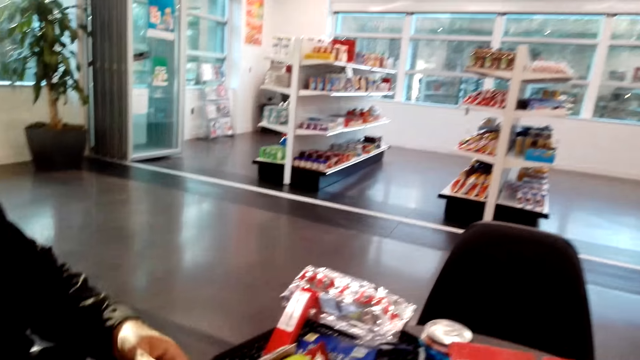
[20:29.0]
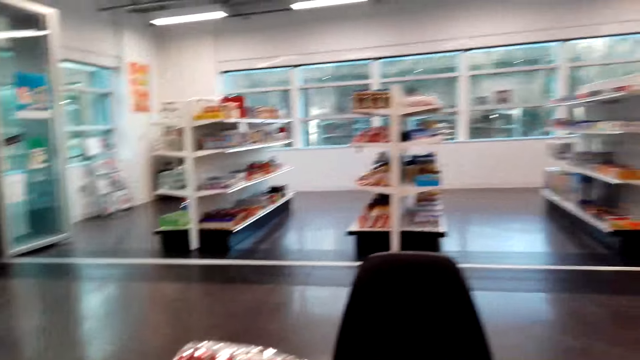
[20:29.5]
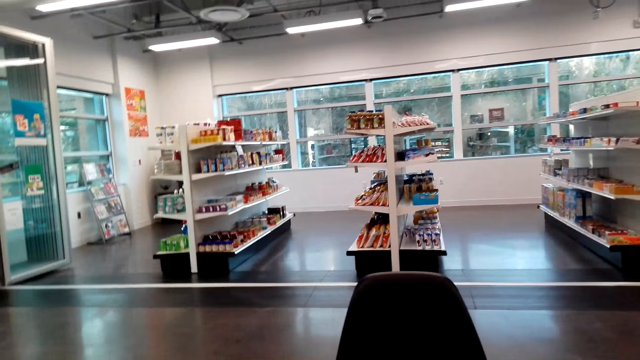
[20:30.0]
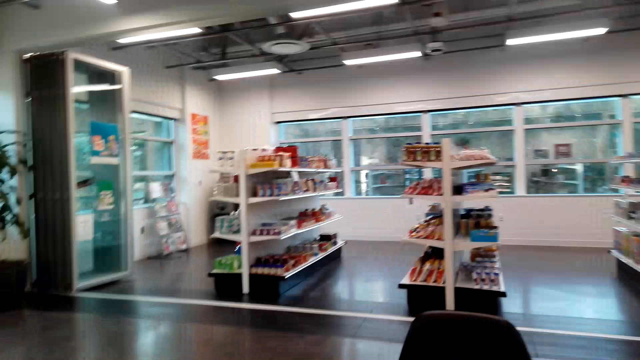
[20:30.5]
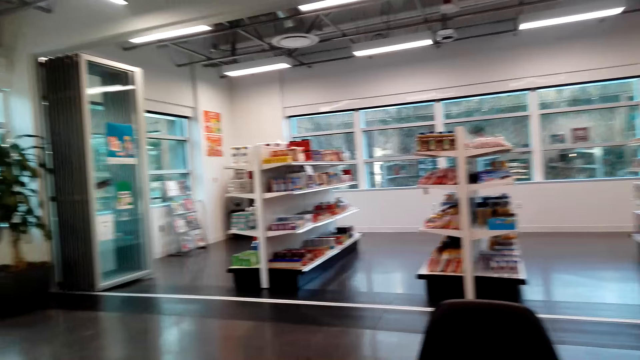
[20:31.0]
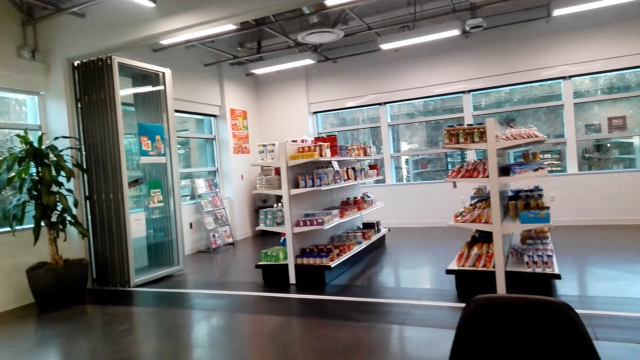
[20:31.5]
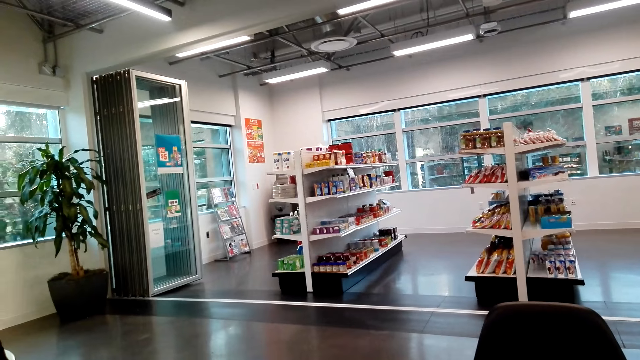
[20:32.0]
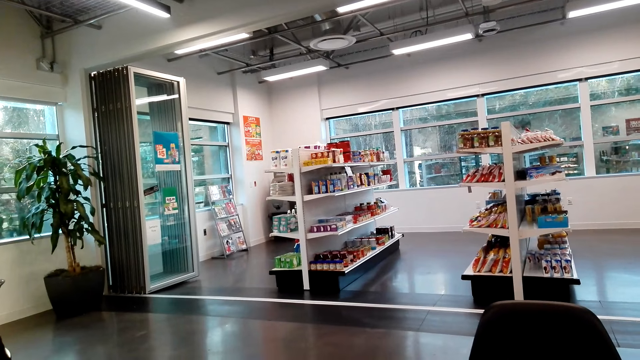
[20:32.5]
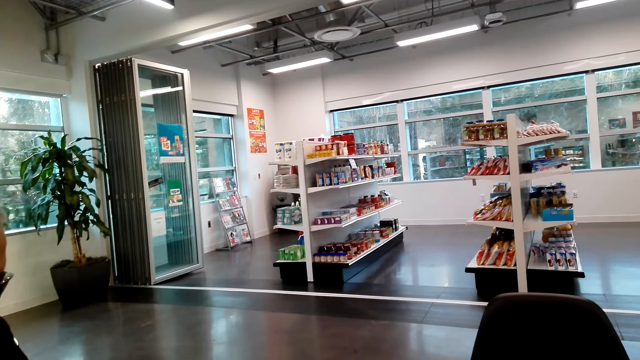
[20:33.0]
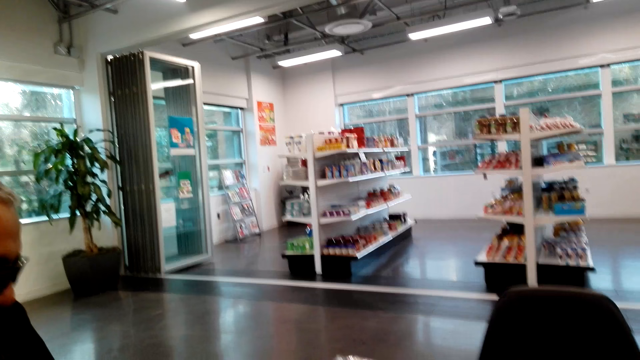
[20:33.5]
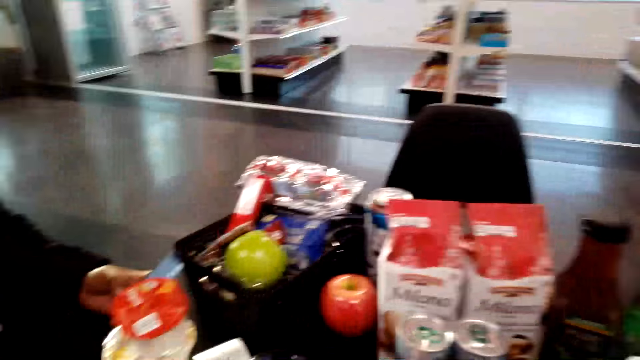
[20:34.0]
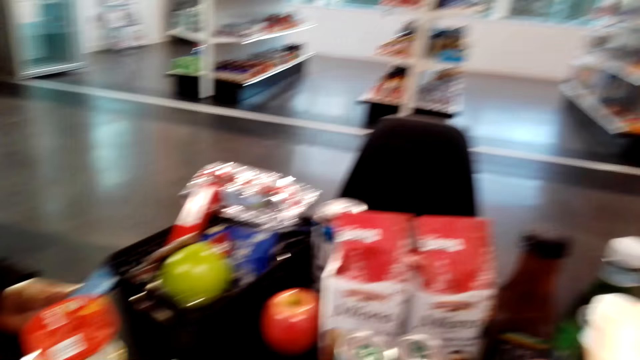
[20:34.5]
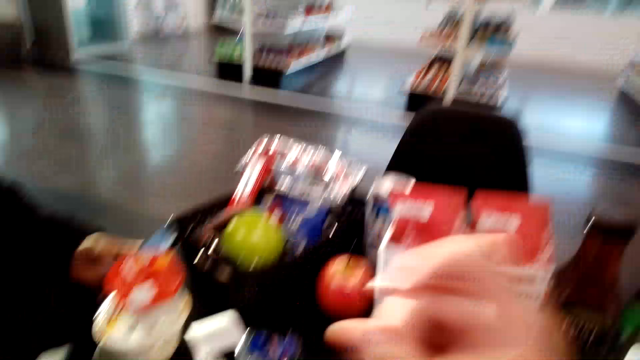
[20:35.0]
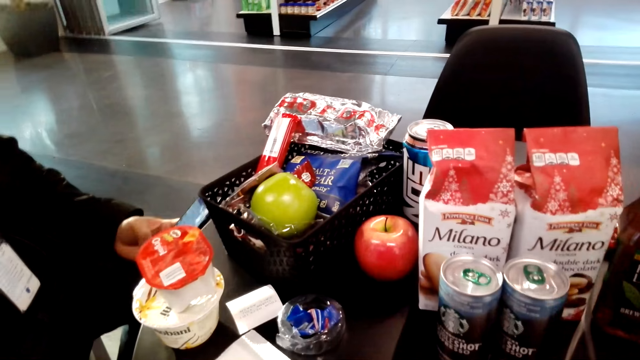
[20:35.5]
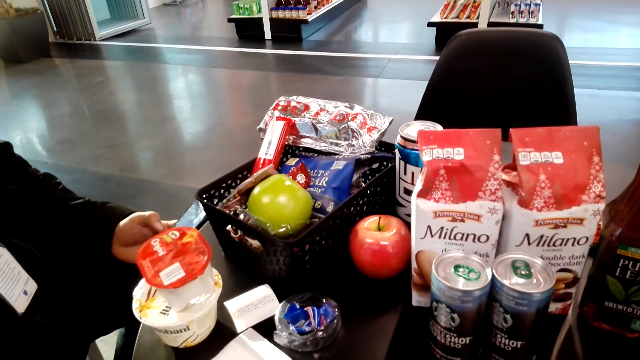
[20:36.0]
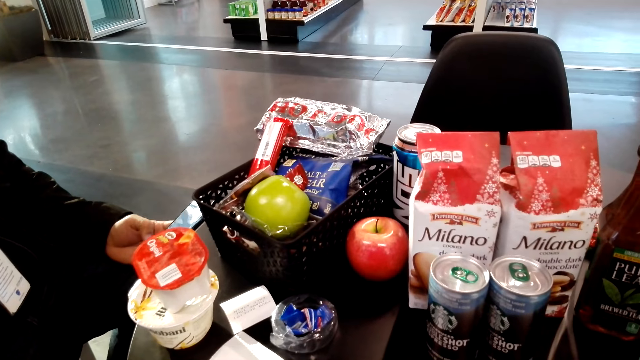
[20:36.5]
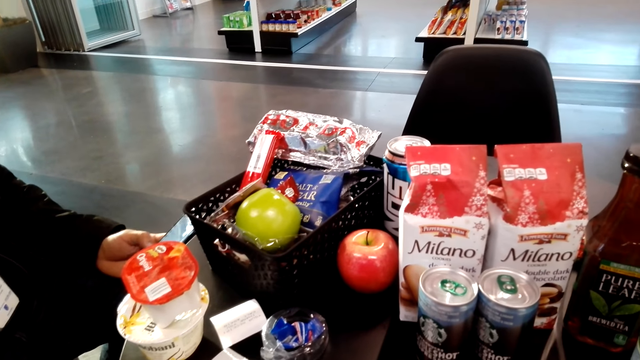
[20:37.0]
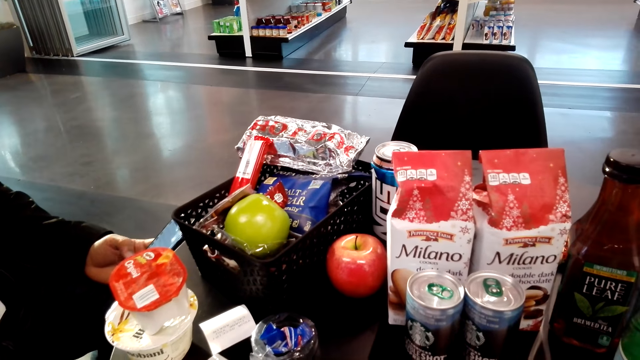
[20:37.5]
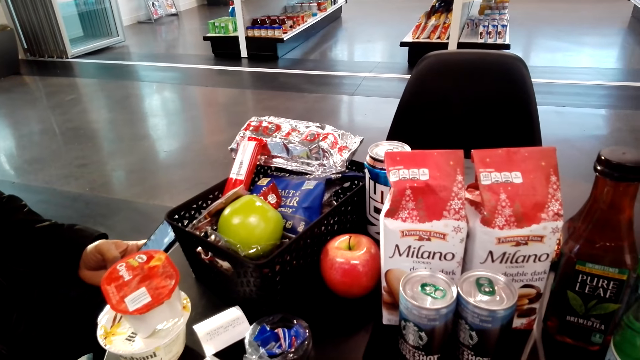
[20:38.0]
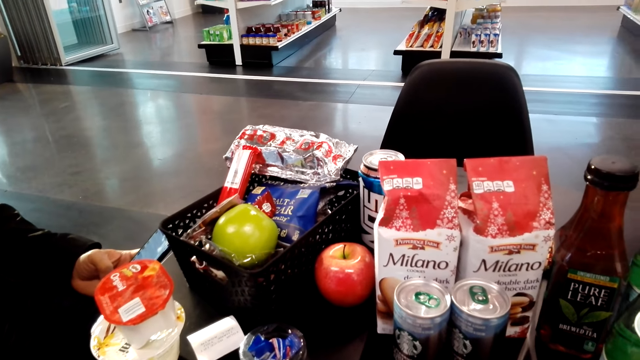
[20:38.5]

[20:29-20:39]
A man operates his phone with his left hand. The man scrolls through the phone.

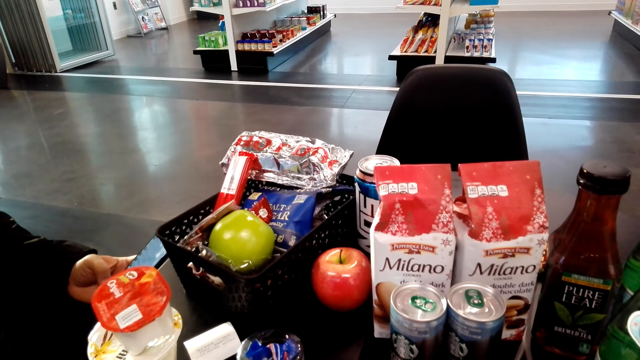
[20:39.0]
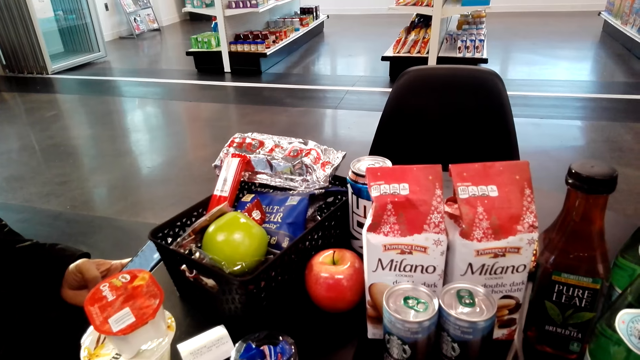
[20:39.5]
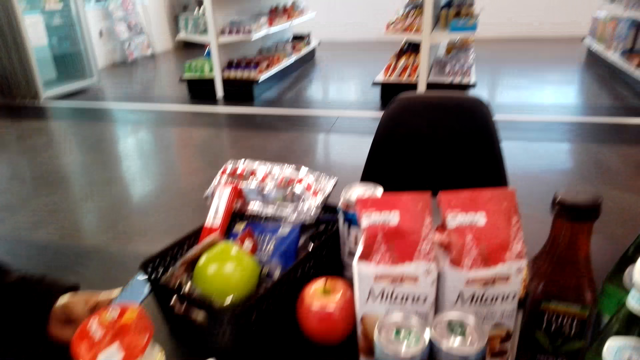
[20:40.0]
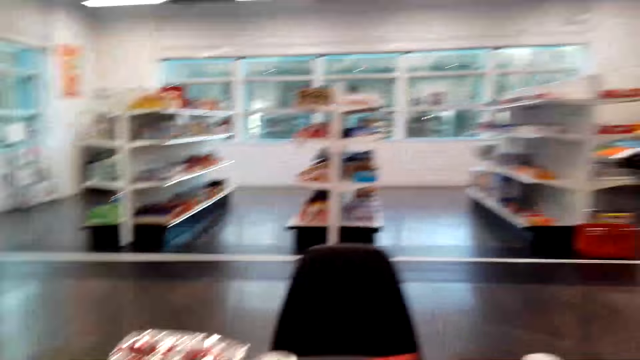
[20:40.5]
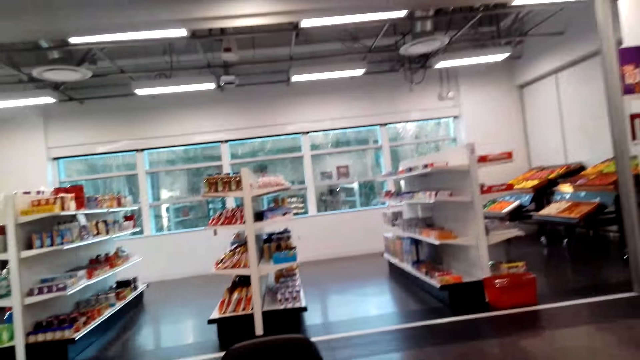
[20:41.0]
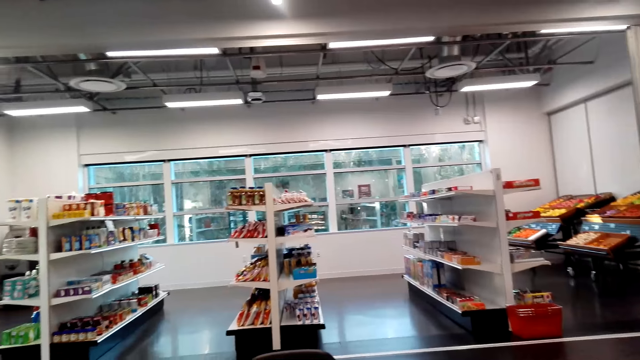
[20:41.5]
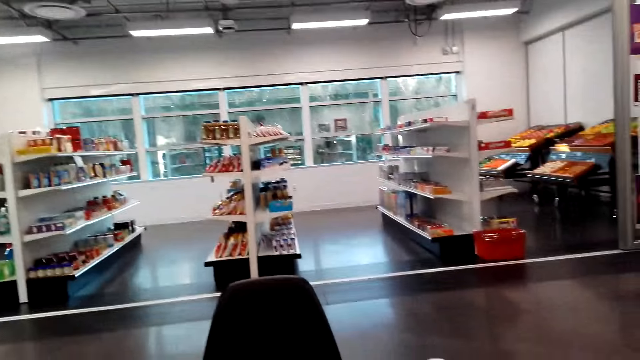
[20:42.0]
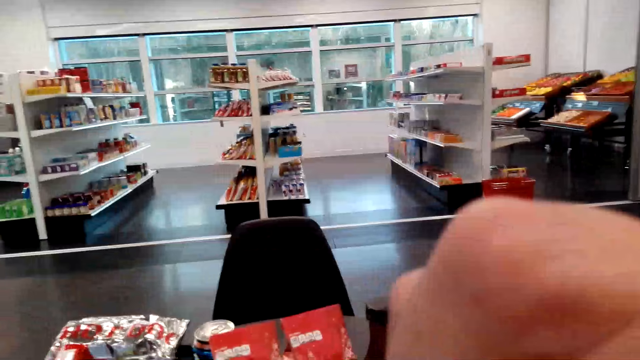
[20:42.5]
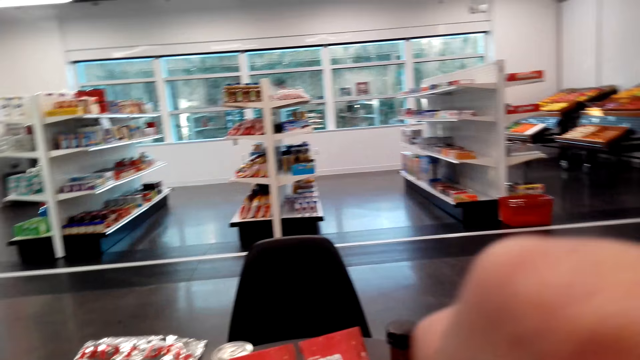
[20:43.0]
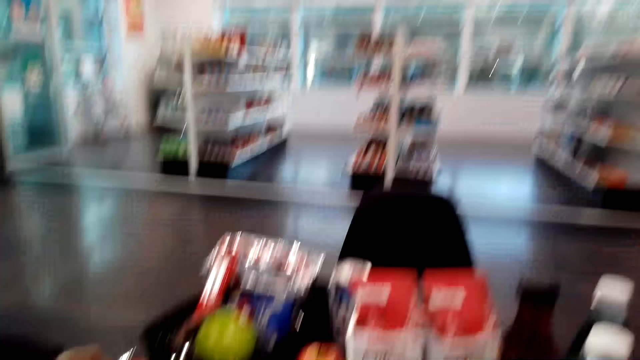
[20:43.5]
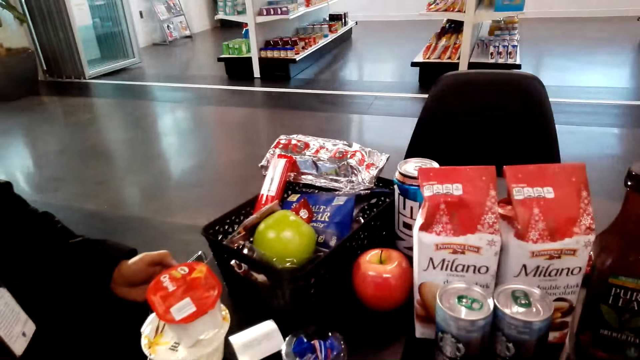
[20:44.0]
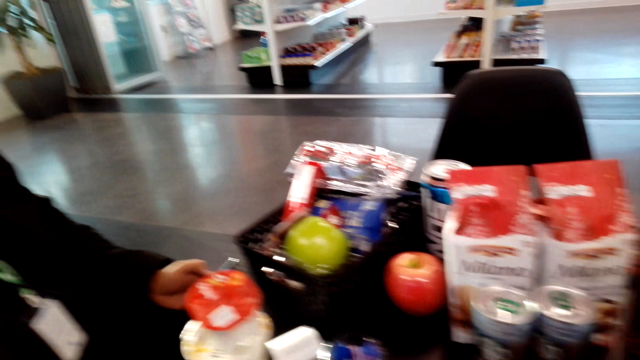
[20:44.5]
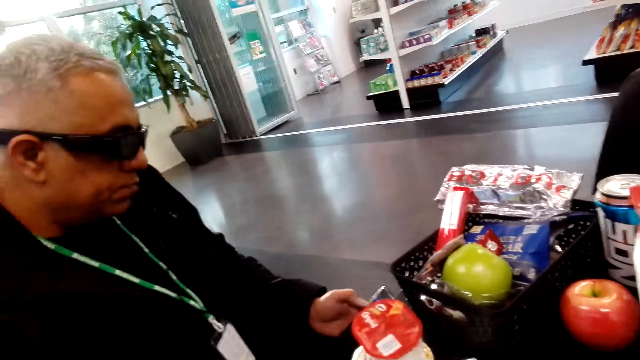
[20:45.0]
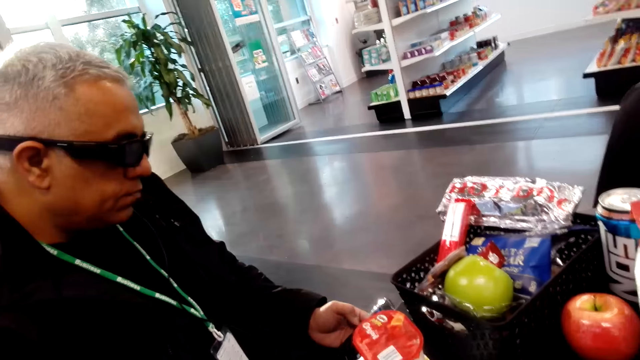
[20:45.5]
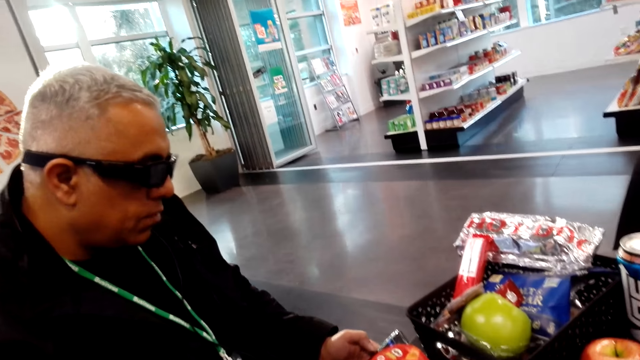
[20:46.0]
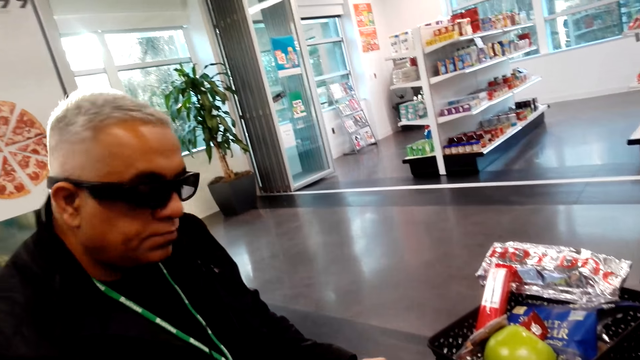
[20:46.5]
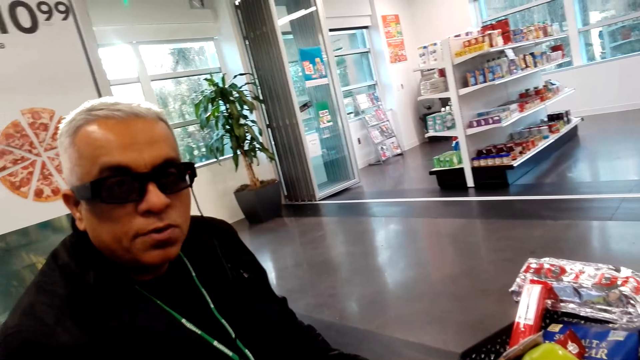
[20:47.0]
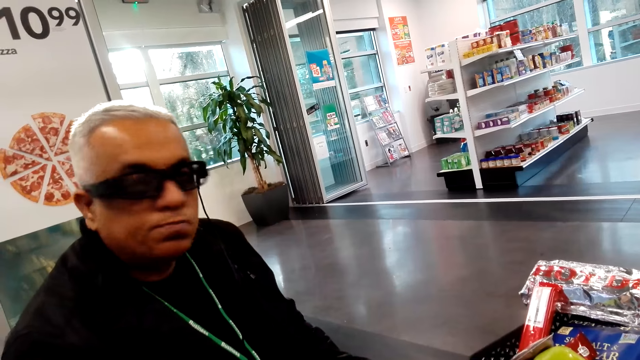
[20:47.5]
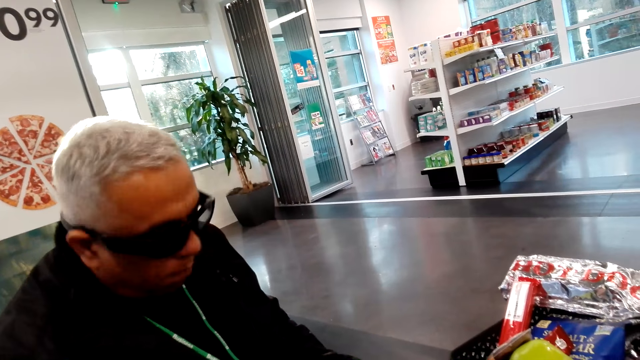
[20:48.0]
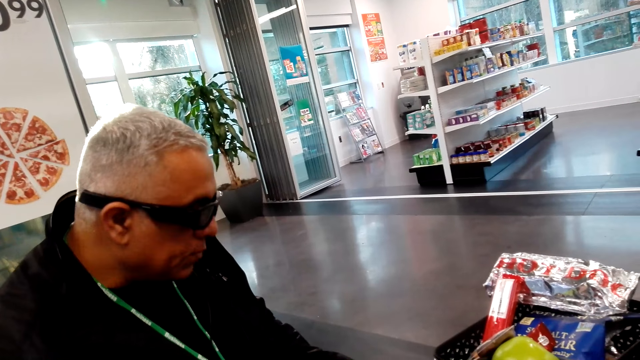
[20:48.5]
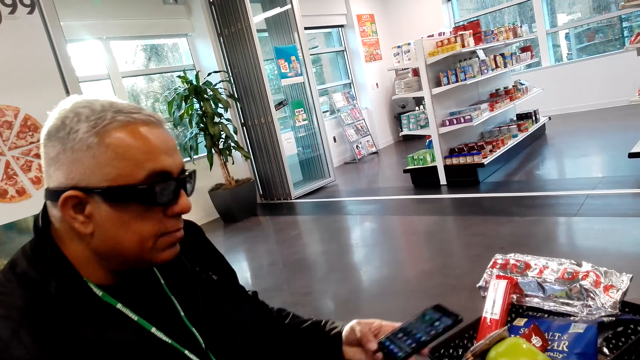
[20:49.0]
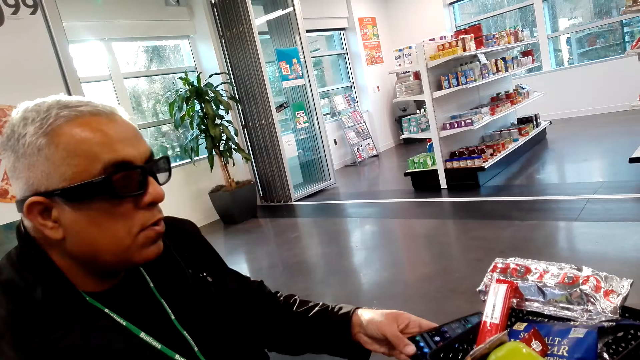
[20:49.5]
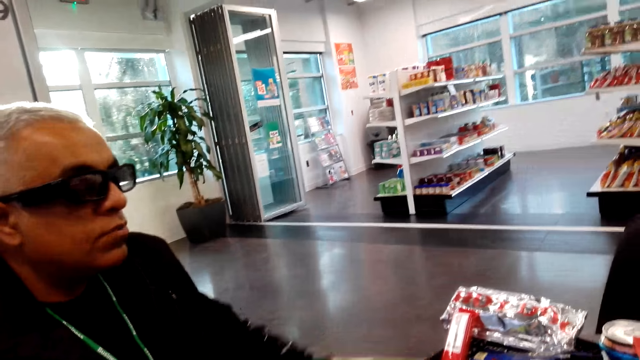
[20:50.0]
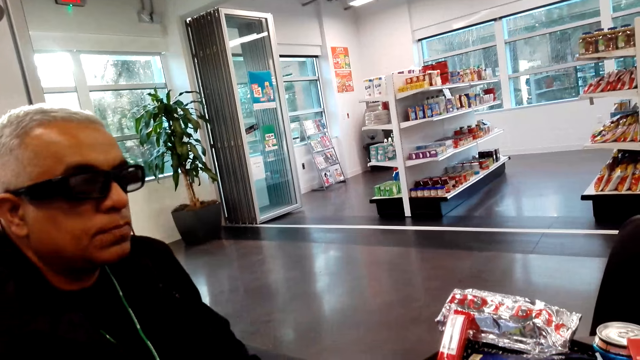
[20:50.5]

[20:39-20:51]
The camera wearer sits on the chair on the floor. They look around. A man operates his phone with his left hand. The camera wearer talks to the man. The man puts his phone on the table.
